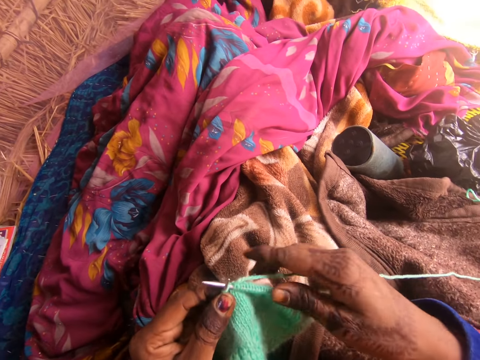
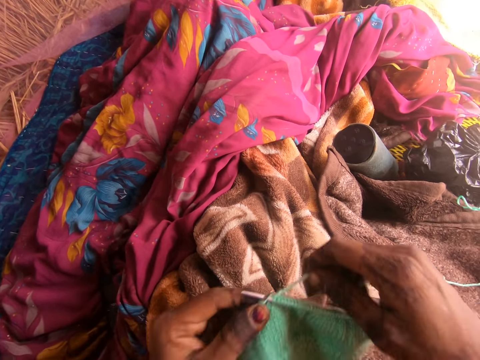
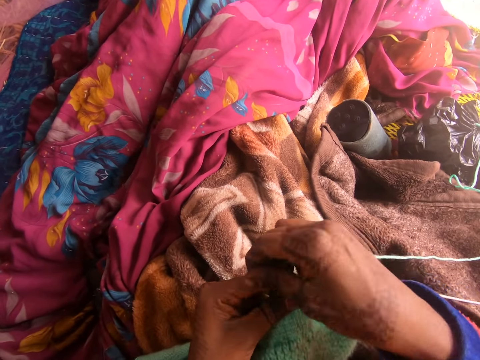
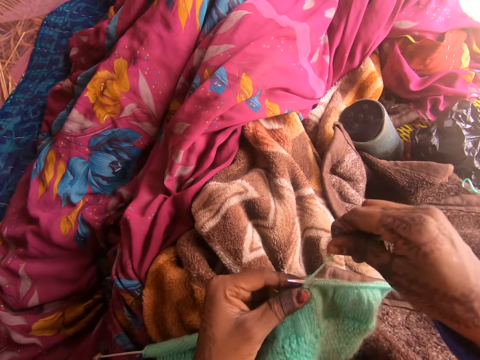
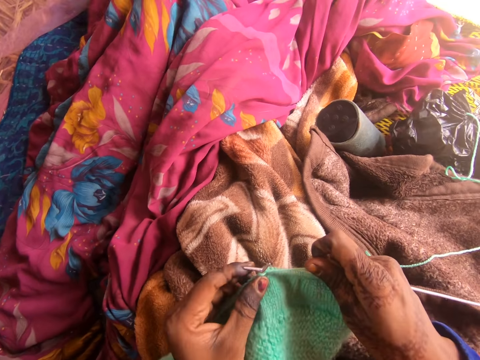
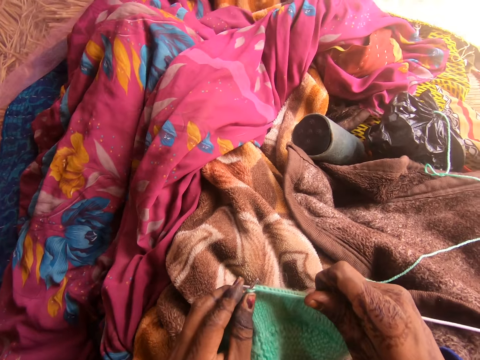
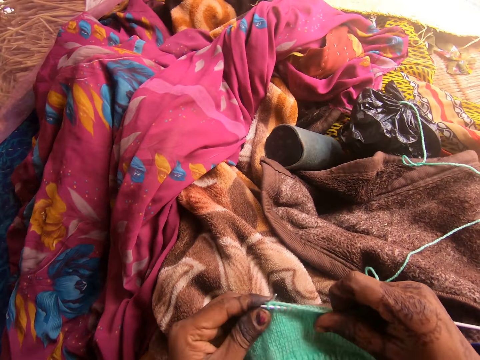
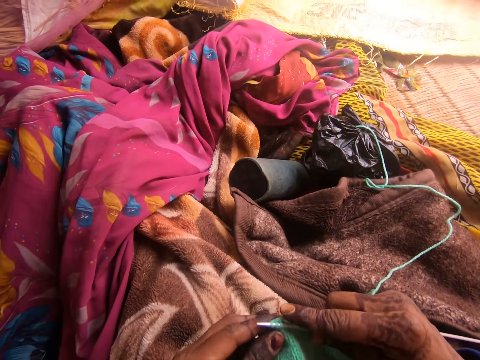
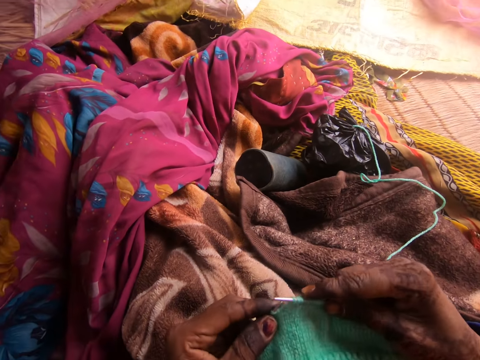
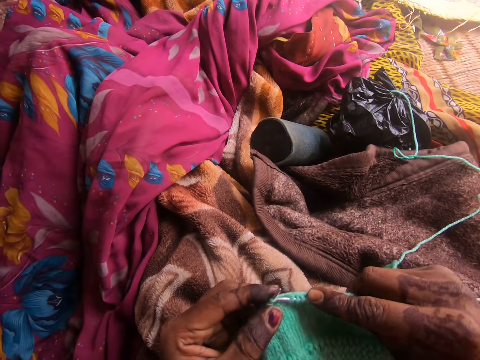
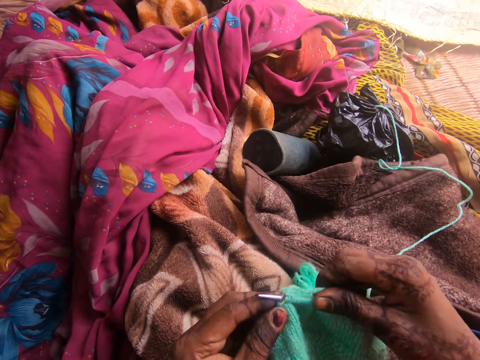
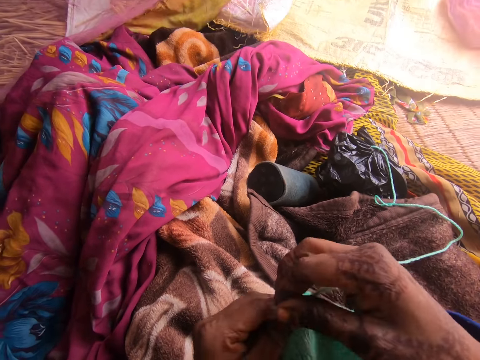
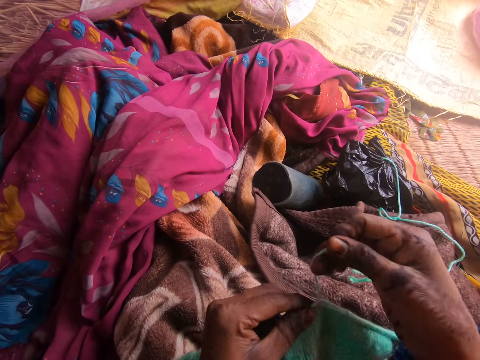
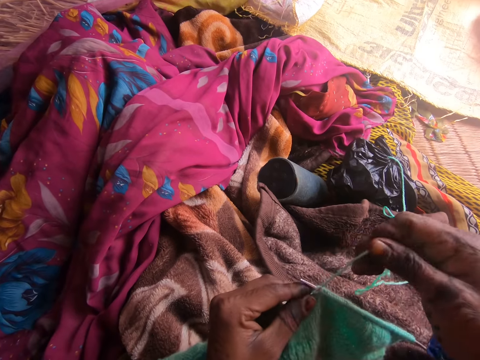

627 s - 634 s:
The camera wearer crochets the thread with needles.

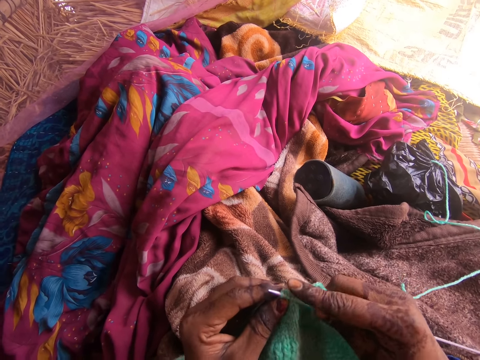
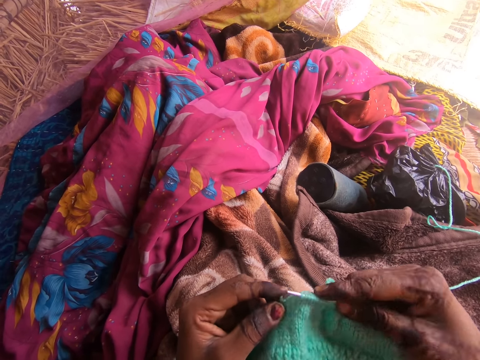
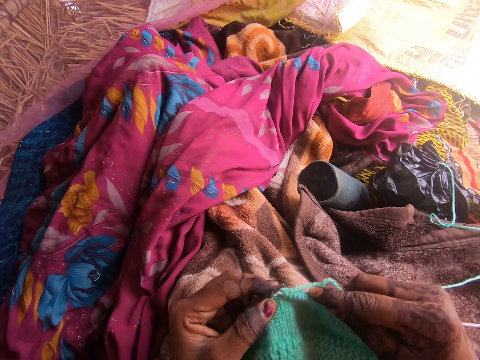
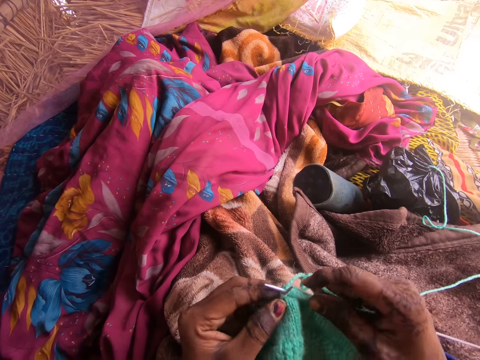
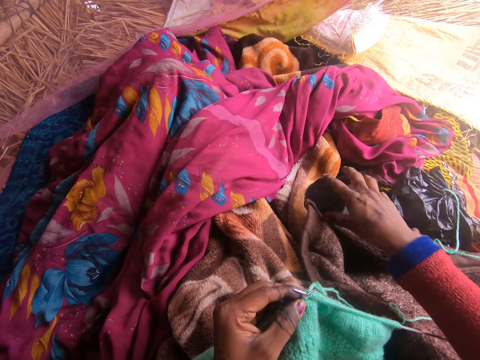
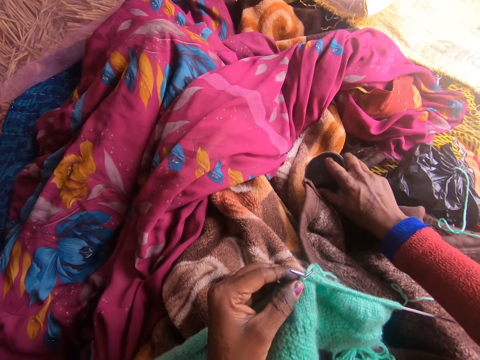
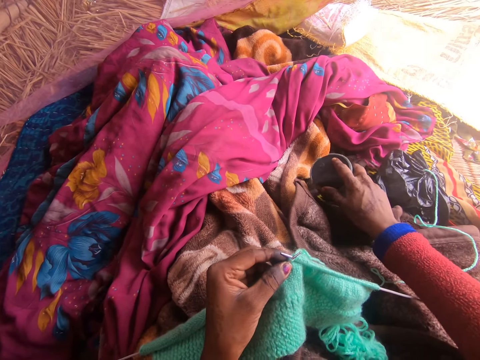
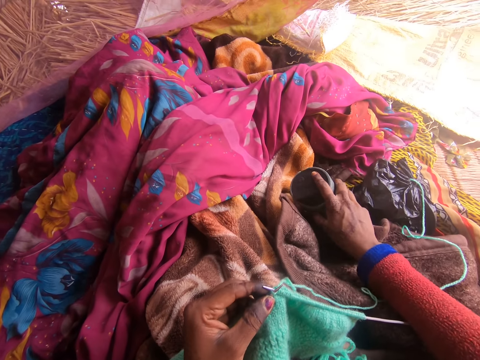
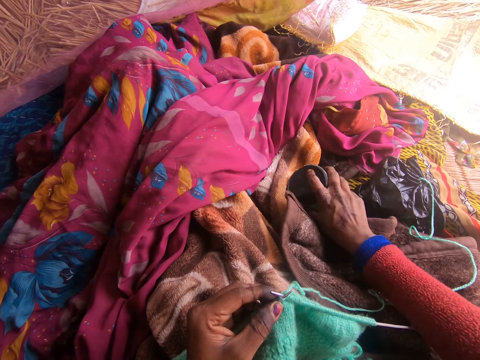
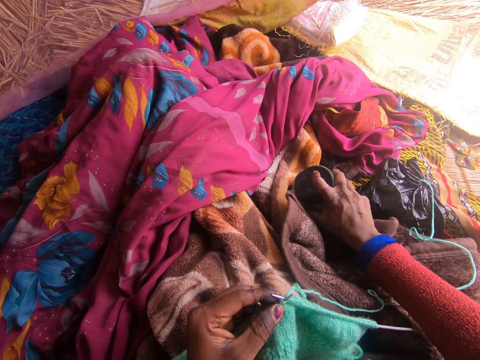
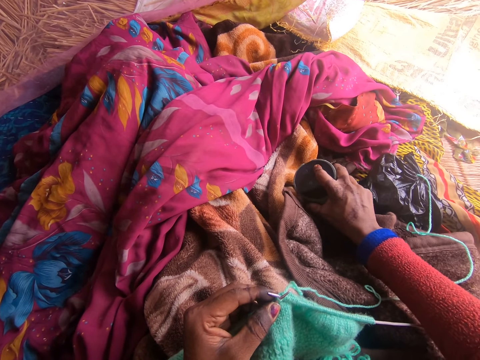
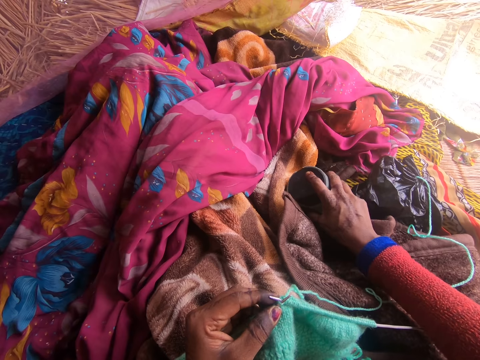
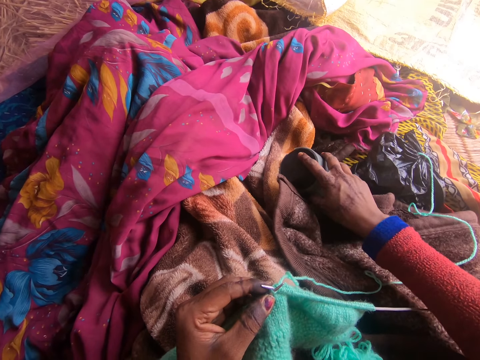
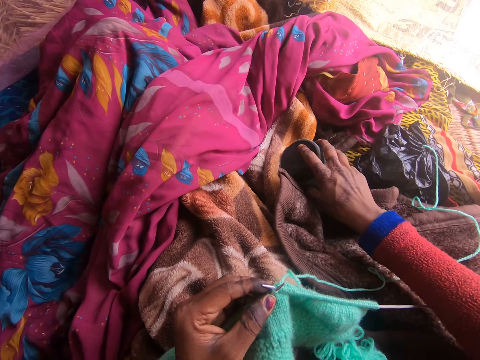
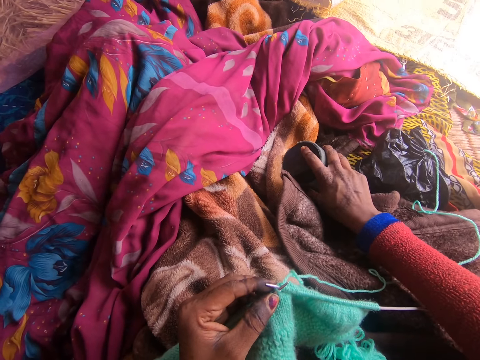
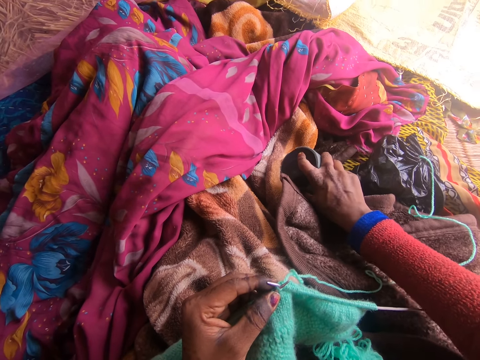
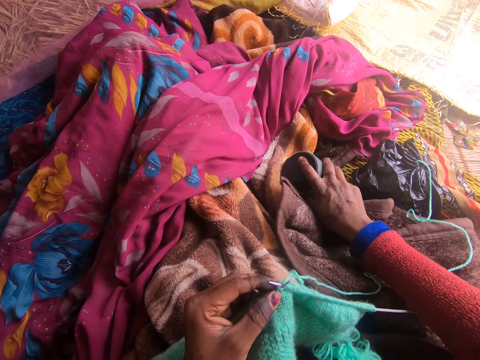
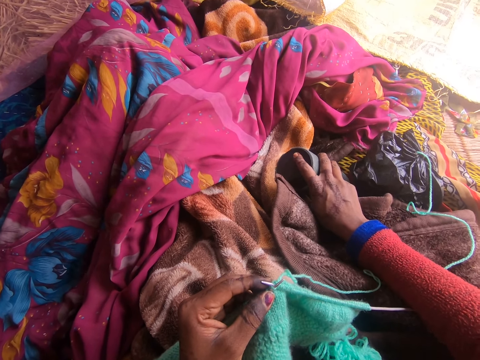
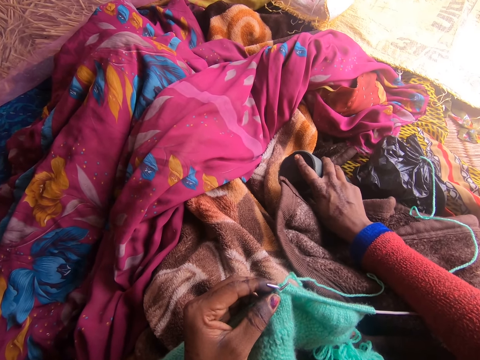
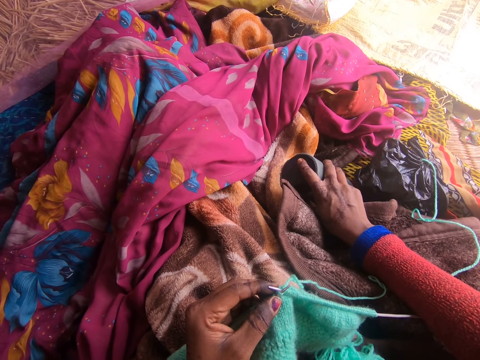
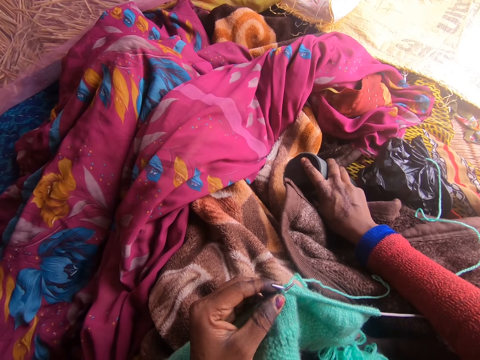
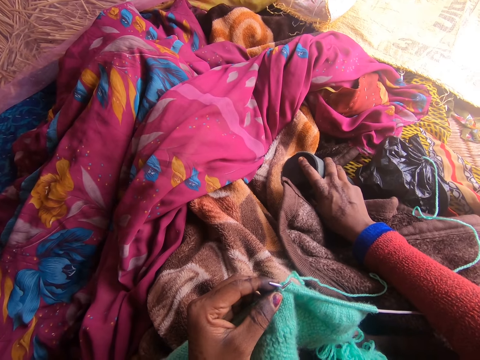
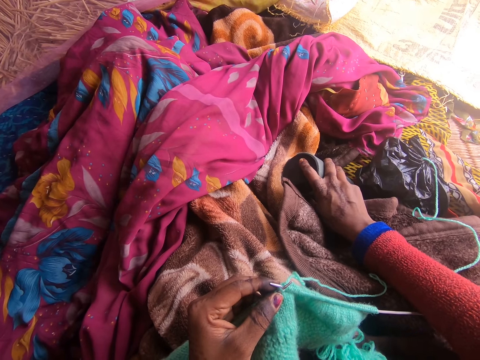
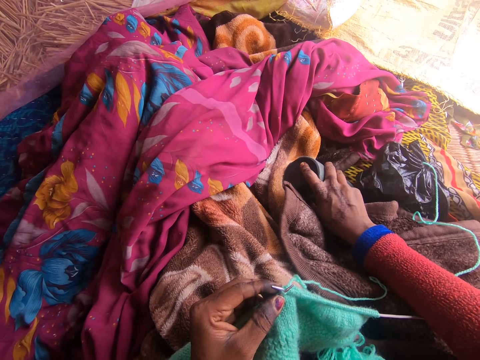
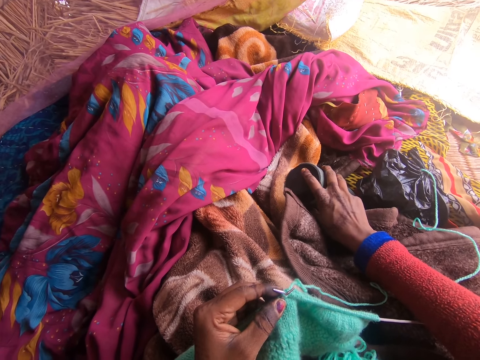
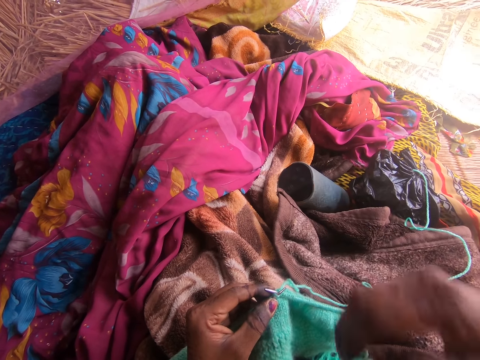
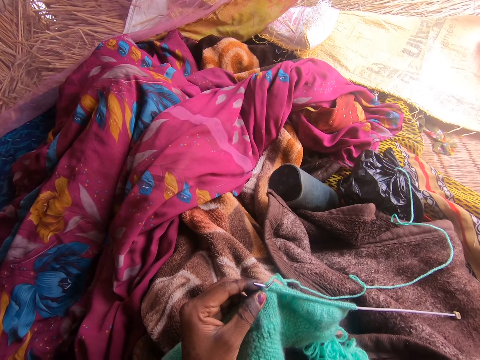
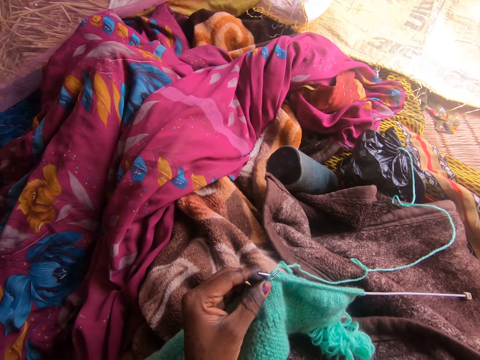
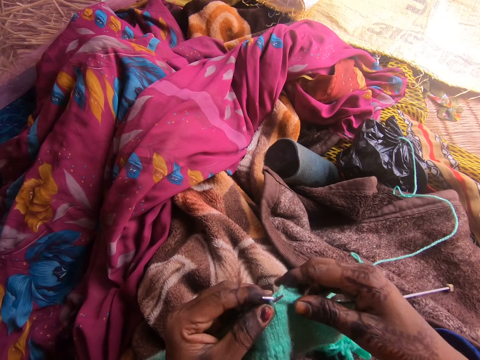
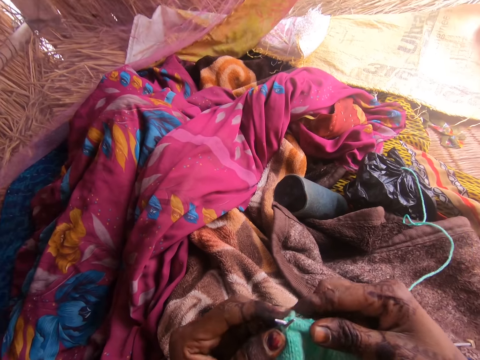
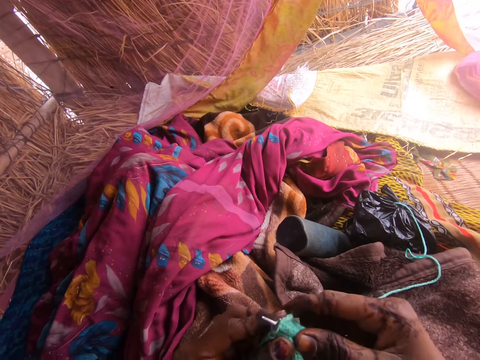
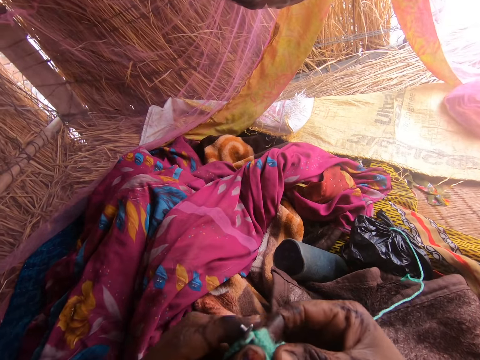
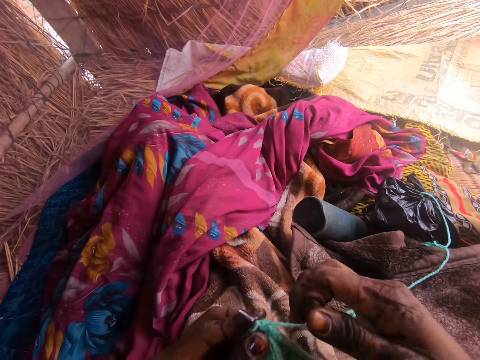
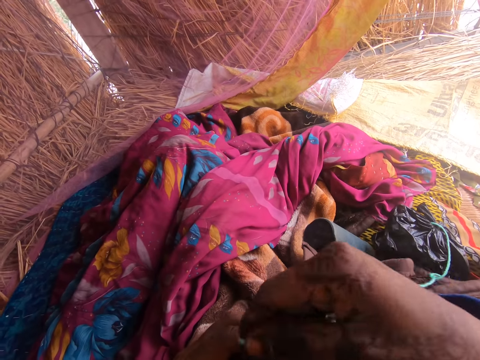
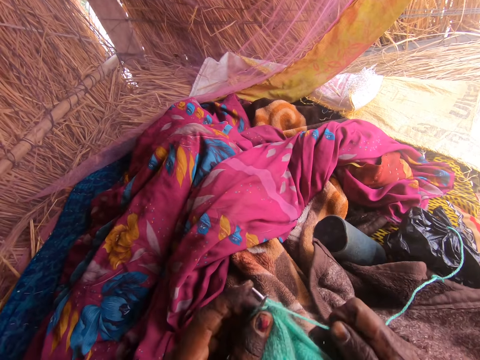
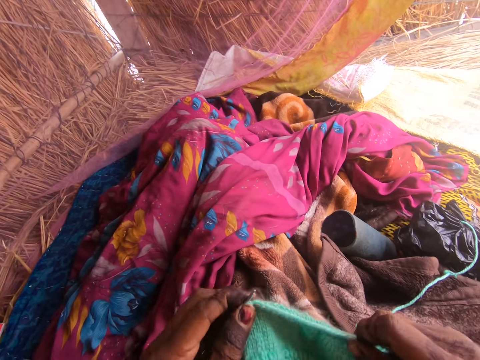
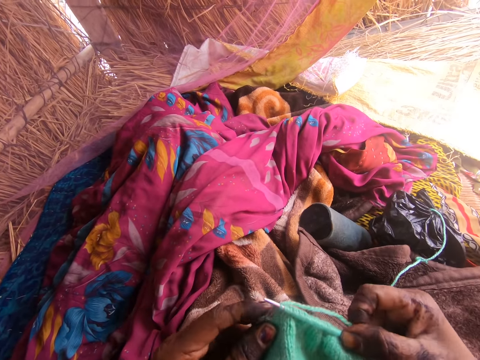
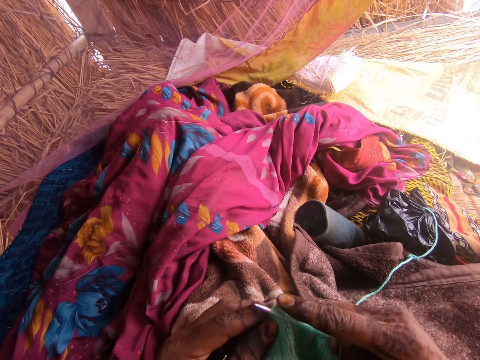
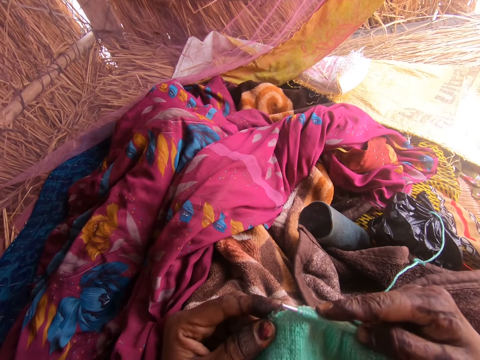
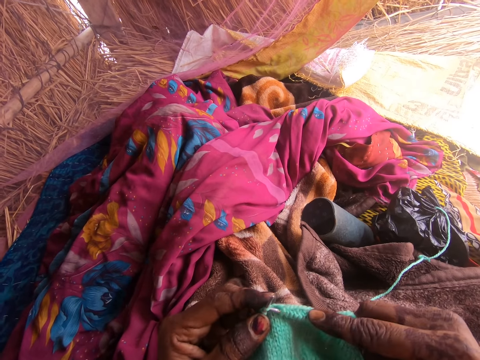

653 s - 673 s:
The camera wearer presses the button on the speaker with the hand. They sew using a yarn and a crochet.
